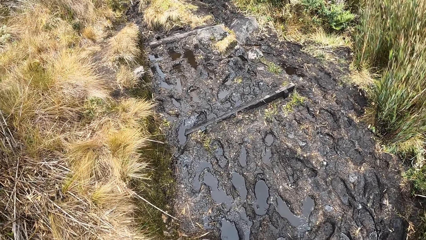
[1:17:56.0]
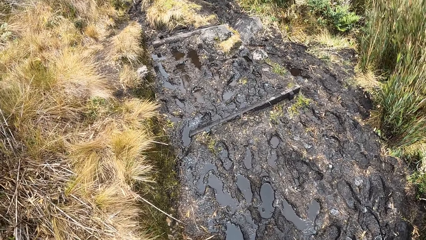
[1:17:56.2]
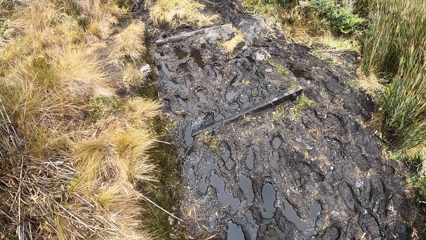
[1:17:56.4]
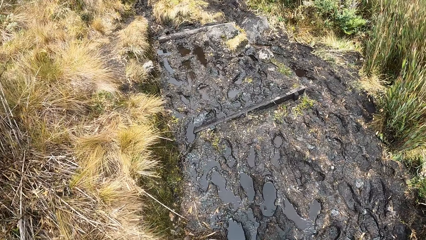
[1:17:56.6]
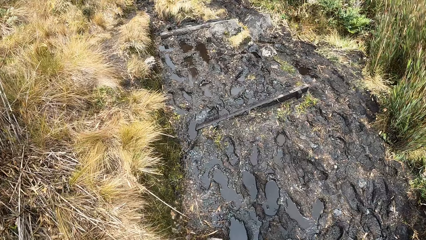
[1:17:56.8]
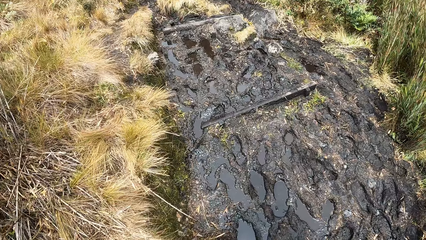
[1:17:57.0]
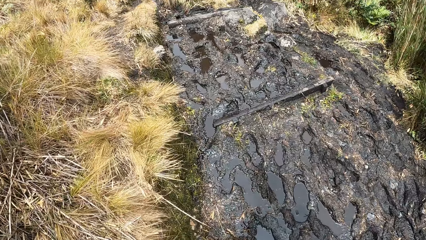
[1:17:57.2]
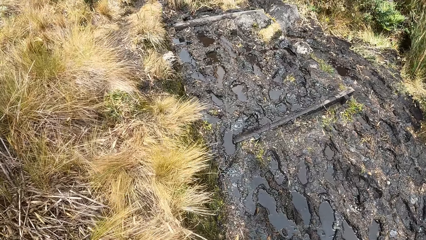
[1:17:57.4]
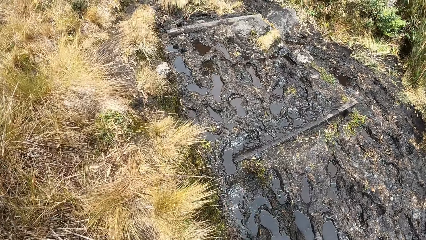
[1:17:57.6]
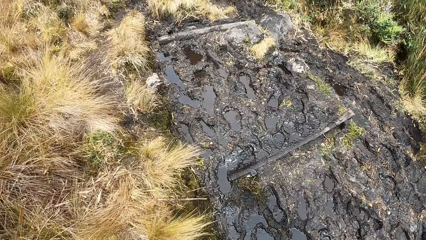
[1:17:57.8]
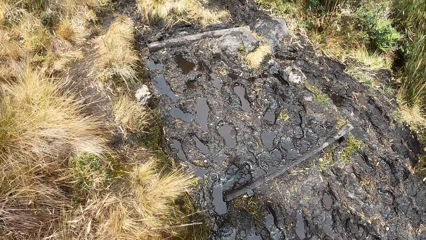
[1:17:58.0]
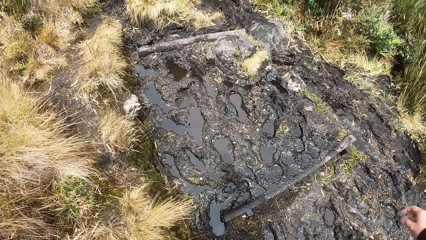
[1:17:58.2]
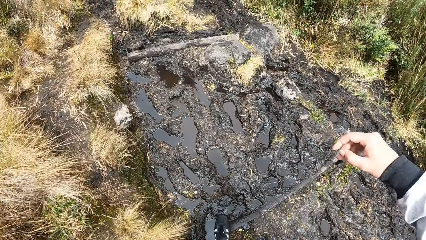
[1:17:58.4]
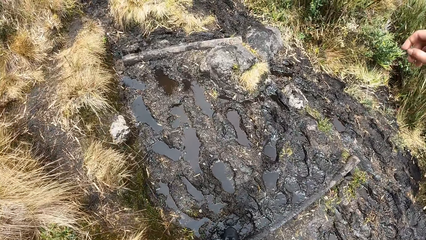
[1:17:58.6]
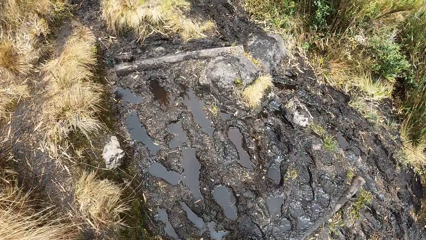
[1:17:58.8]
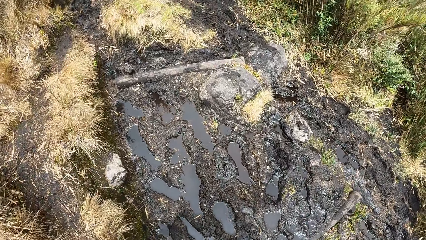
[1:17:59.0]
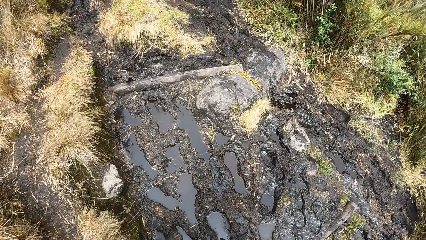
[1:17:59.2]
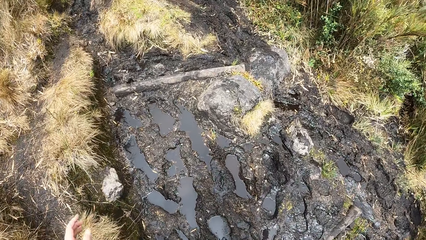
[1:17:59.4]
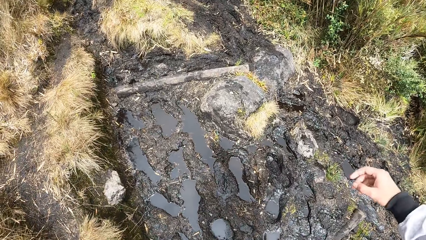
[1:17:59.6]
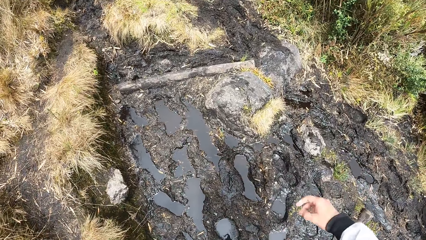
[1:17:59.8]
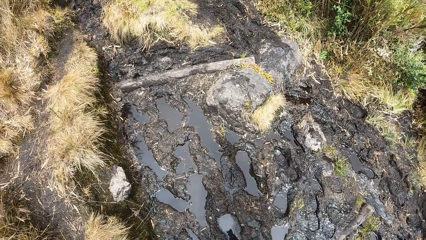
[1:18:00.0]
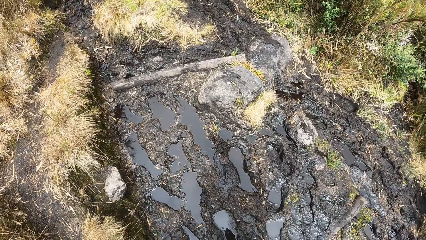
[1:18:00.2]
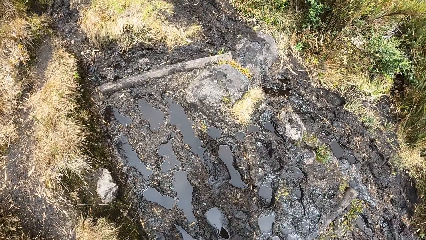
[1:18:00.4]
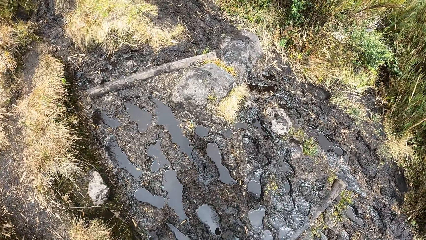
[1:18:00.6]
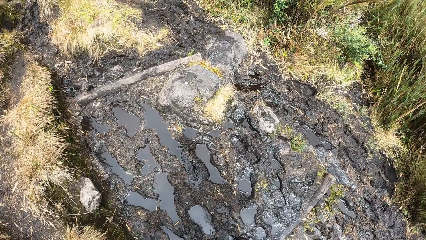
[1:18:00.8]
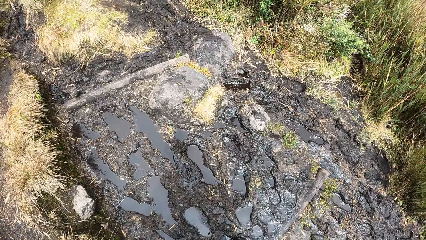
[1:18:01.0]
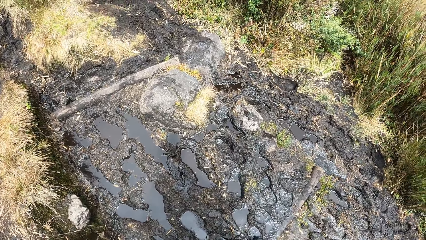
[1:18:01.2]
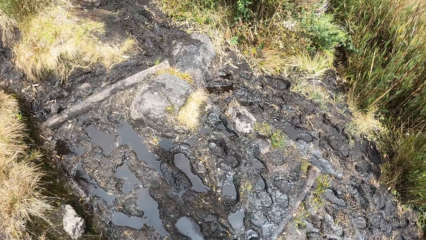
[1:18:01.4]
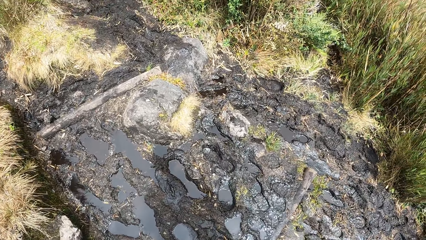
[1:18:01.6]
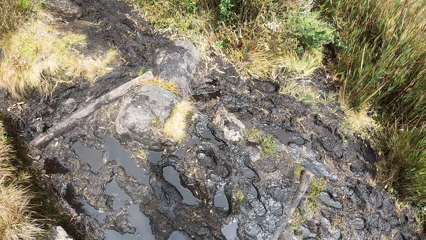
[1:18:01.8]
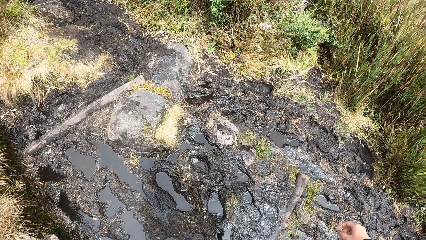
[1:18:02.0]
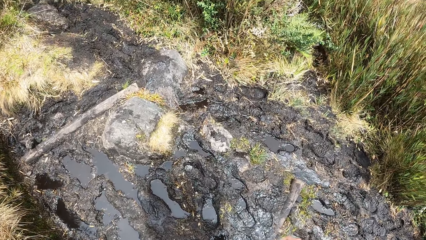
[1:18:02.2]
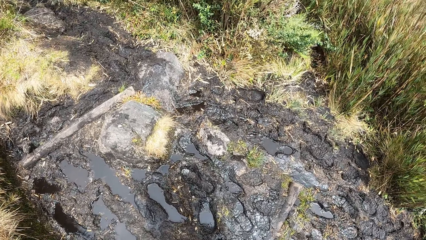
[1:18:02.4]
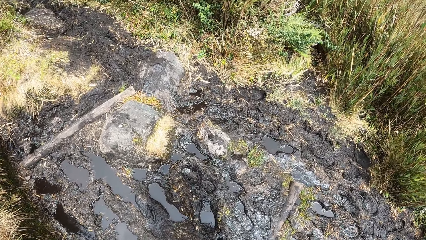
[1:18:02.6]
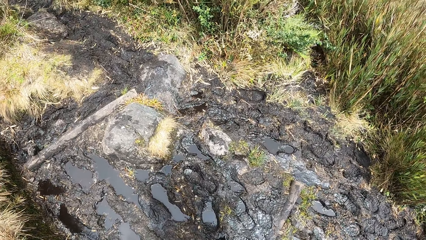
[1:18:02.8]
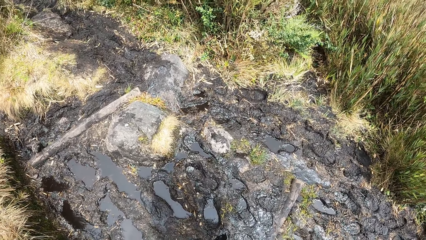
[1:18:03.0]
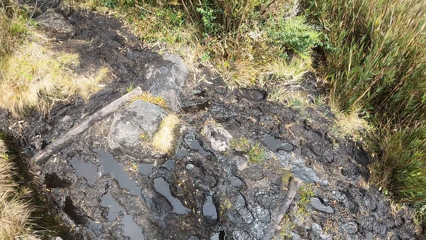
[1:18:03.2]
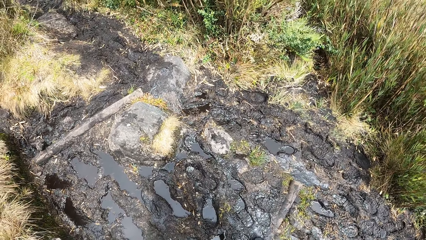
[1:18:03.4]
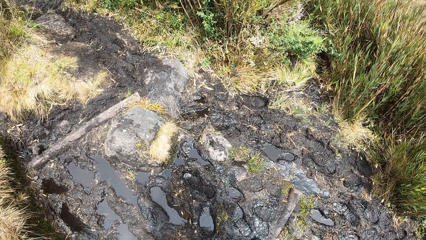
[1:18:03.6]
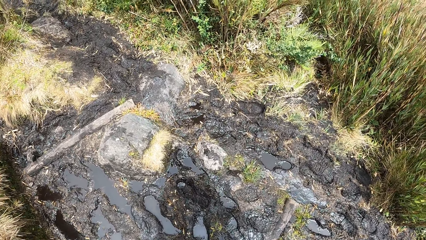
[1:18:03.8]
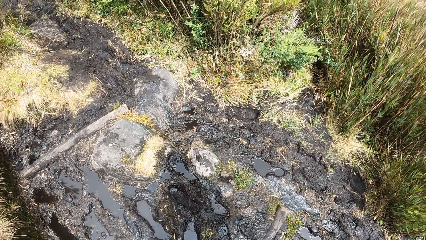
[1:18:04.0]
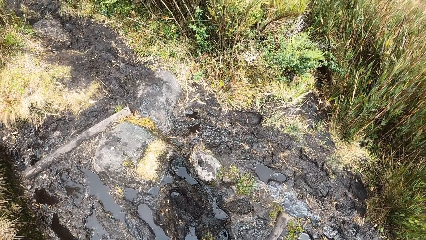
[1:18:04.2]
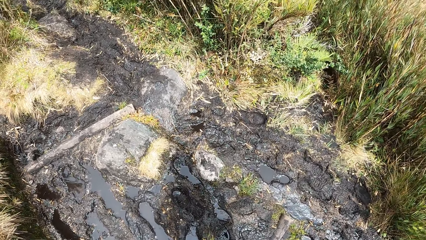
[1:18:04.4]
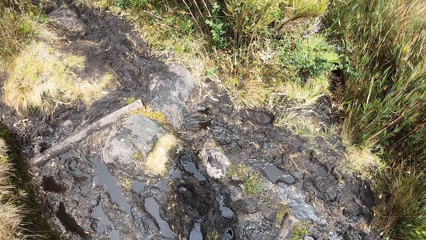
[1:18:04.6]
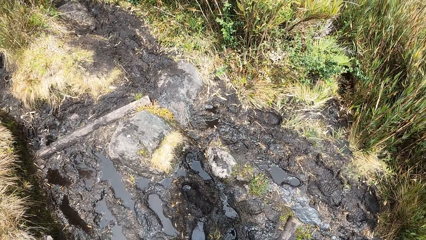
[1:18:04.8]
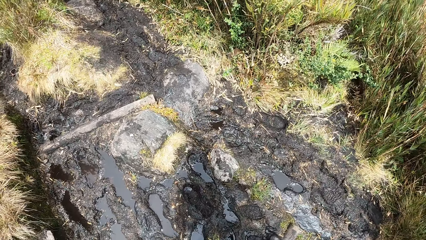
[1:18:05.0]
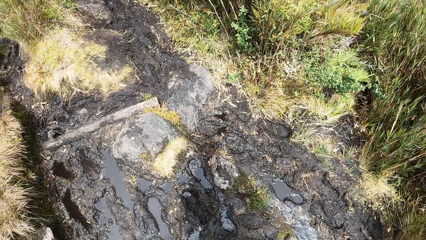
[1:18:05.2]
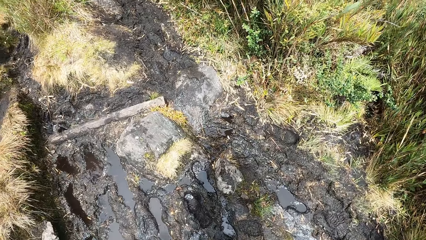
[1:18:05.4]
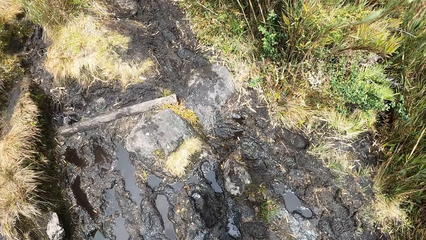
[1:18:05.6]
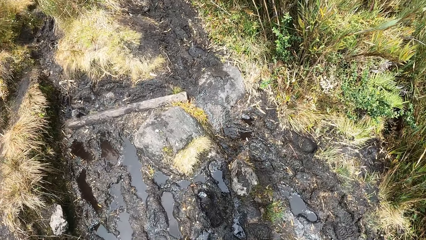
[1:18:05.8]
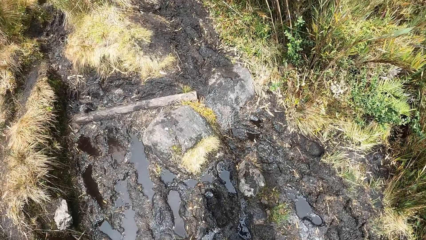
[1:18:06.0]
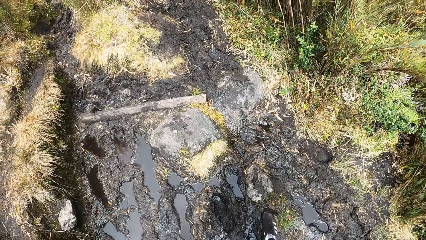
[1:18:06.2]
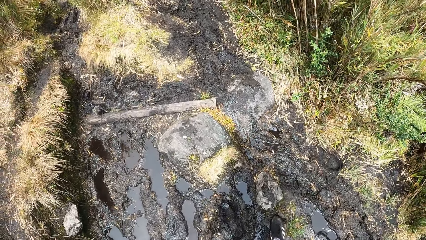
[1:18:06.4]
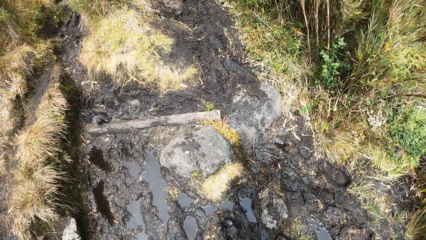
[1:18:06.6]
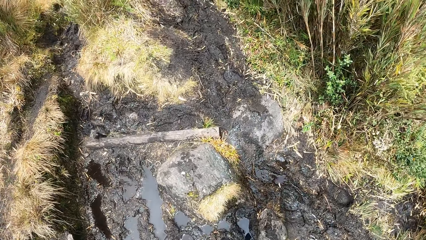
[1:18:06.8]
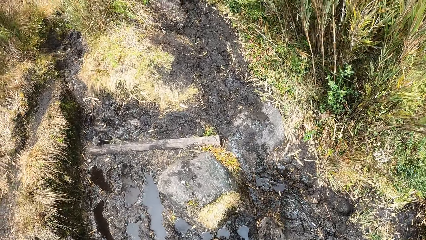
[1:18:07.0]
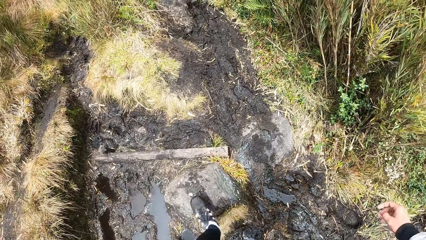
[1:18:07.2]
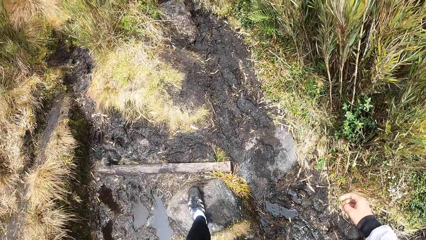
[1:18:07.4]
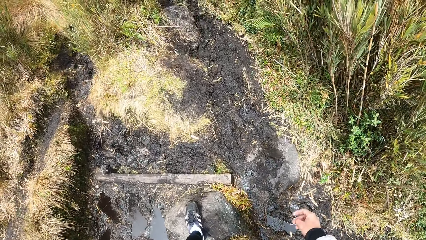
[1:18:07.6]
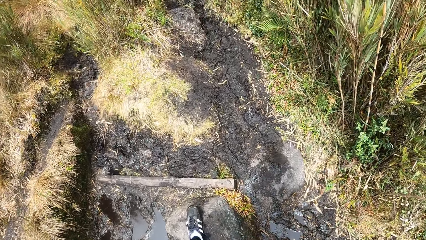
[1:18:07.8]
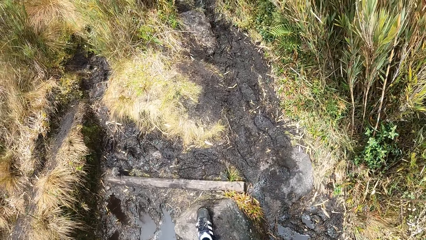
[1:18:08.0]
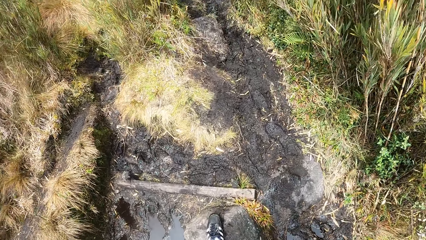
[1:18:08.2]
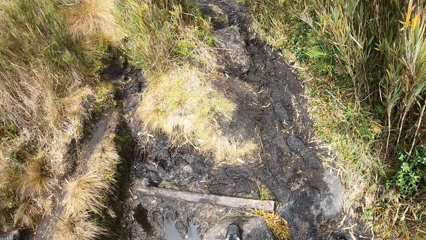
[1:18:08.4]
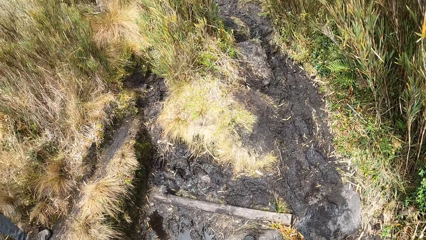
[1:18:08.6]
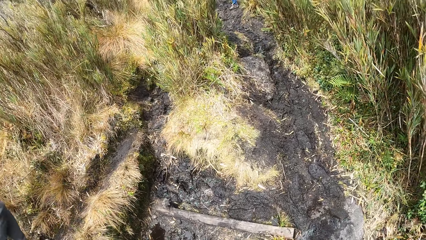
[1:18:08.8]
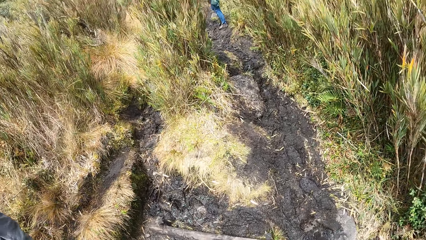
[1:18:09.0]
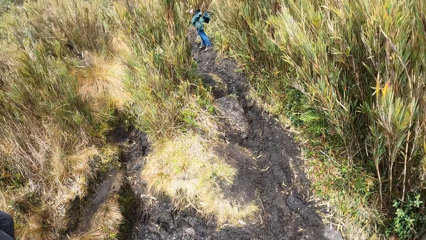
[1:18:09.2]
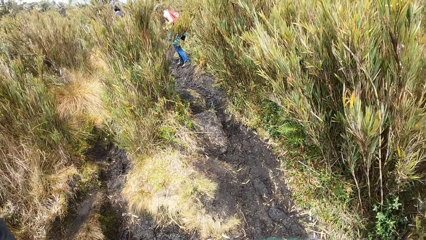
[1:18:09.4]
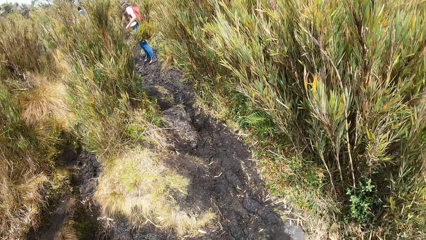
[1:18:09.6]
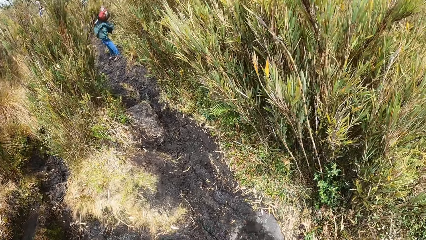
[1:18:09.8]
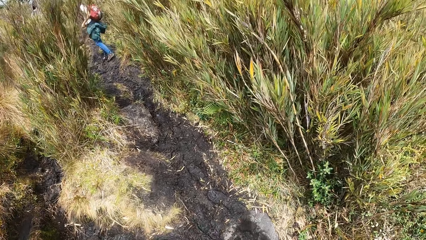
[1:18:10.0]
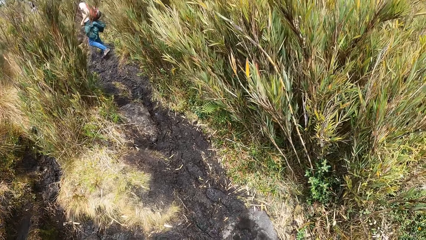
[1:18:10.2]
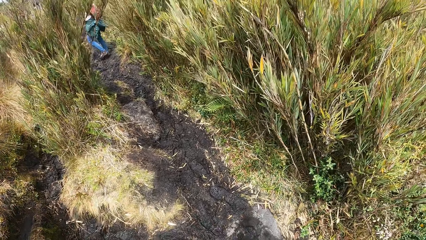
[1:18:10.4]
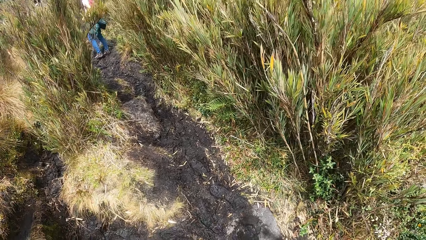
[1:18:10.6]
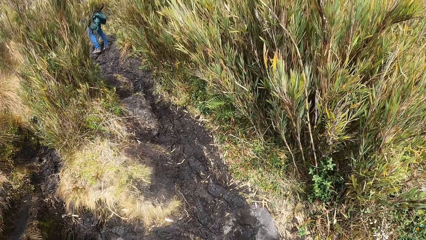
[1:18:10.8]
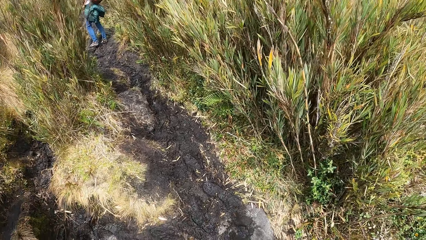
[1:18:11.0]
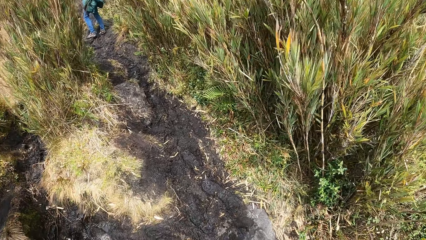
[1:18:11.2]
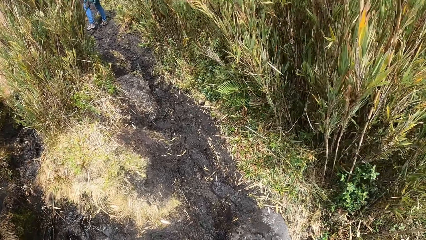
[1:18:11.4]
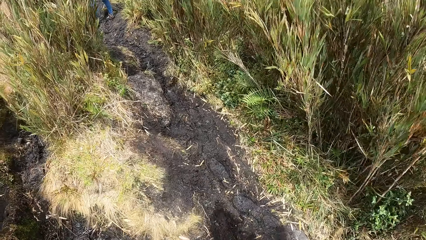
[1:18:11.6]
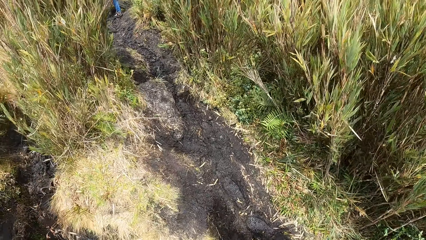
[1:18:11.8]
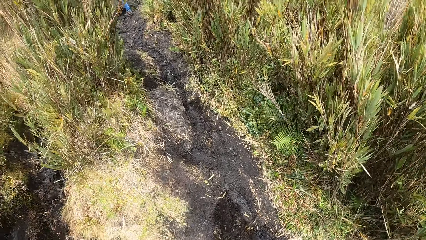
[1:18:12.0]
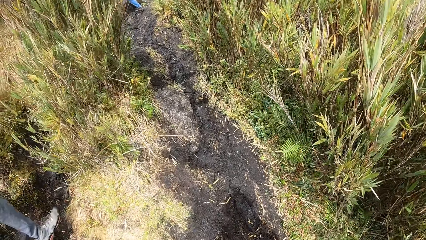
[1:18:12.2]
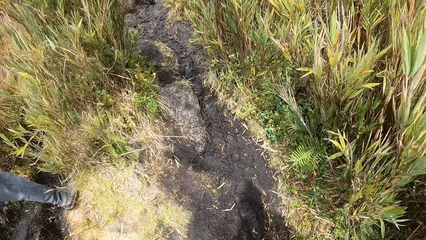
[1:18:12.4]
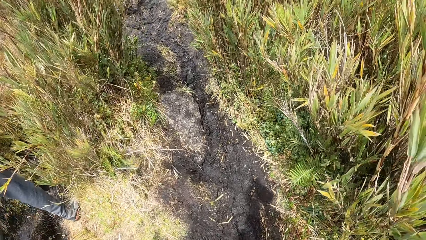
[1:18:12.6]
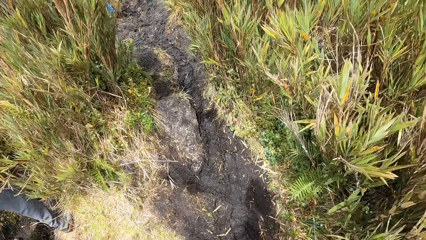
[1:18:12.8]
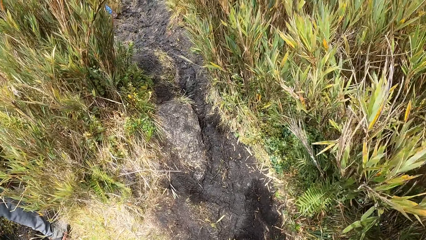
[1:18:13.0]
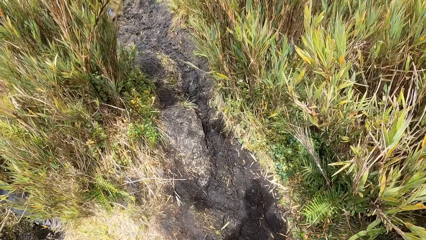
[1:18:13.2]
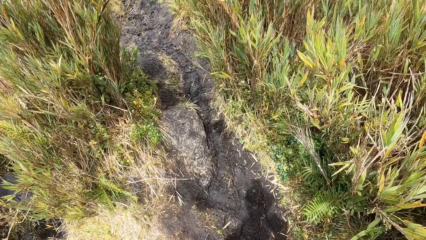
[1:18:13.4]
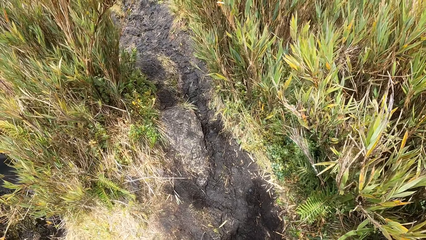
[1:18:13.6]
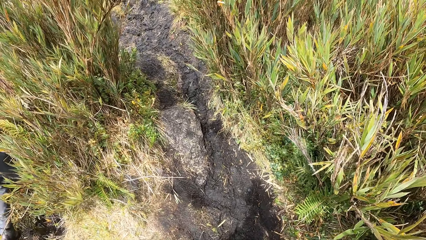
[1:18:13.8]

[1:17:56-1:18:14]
The camera wearer looks around. They move the hands. They look around. A woman climbs the hill. The woman walks past the camera wearer in the field.
